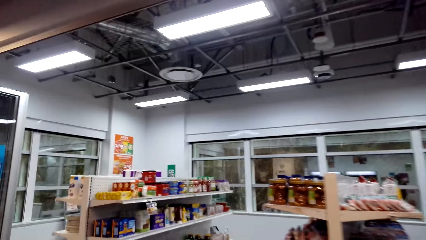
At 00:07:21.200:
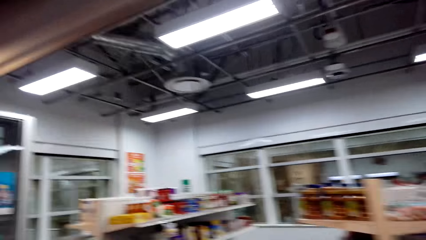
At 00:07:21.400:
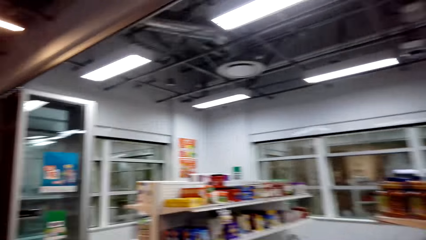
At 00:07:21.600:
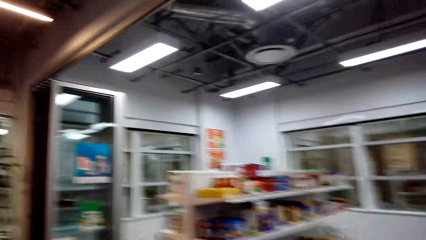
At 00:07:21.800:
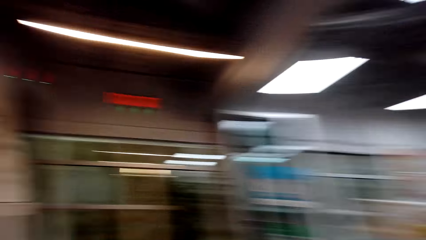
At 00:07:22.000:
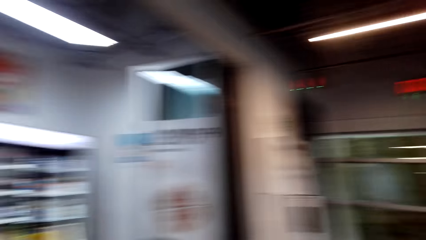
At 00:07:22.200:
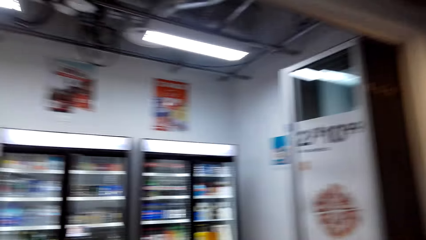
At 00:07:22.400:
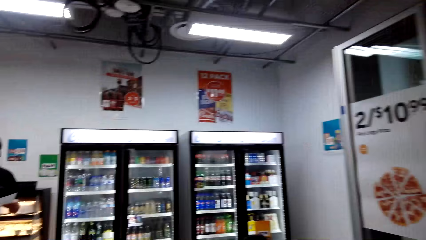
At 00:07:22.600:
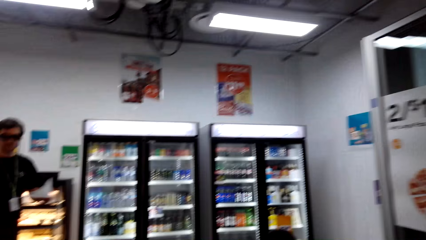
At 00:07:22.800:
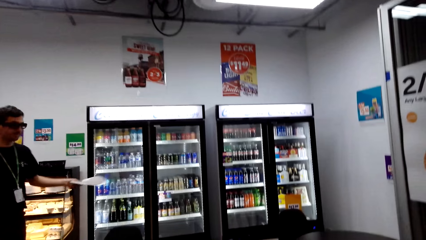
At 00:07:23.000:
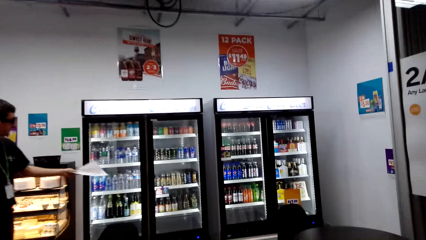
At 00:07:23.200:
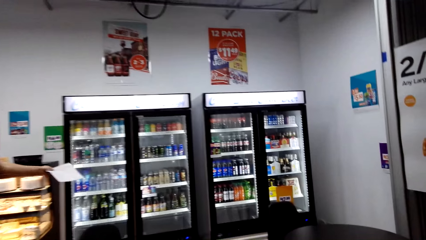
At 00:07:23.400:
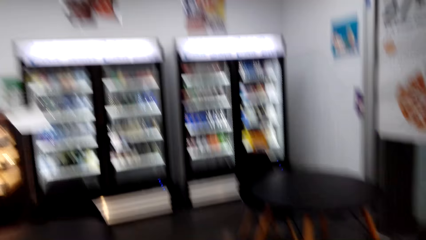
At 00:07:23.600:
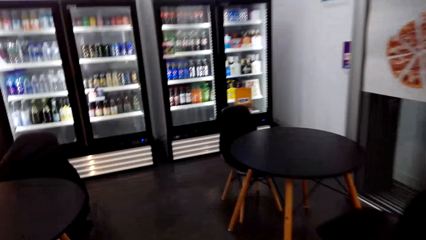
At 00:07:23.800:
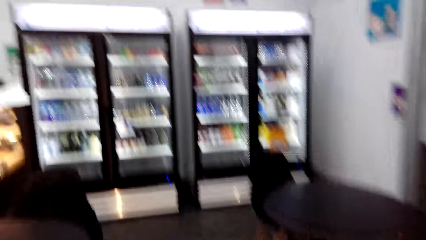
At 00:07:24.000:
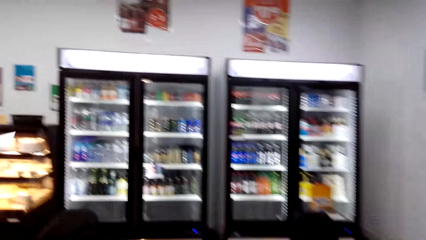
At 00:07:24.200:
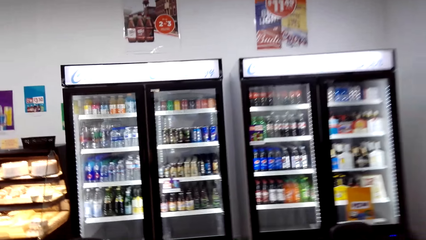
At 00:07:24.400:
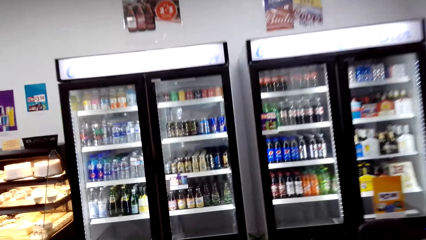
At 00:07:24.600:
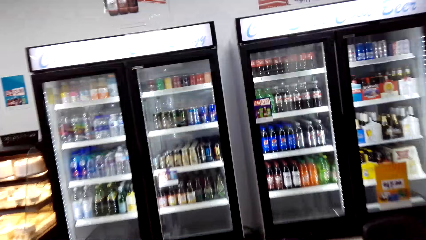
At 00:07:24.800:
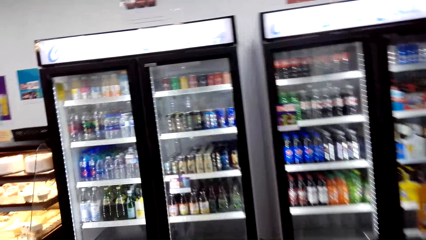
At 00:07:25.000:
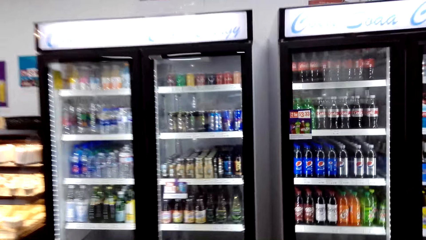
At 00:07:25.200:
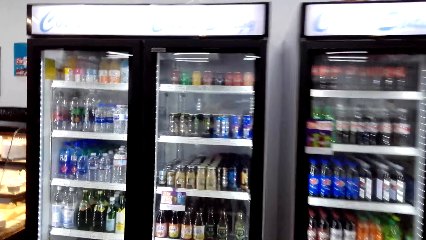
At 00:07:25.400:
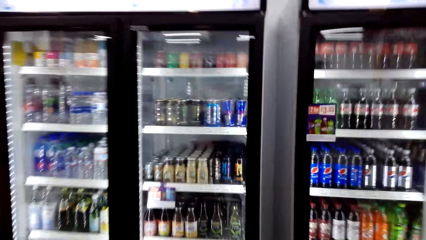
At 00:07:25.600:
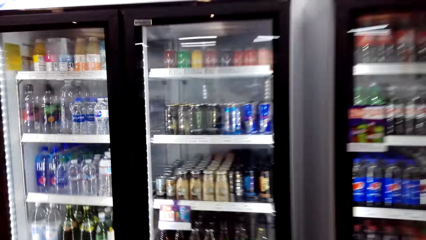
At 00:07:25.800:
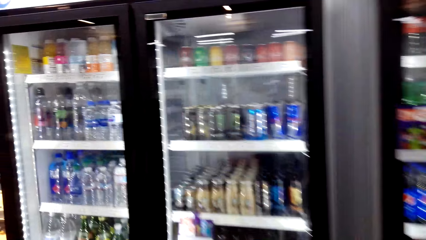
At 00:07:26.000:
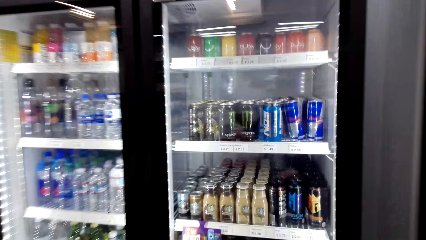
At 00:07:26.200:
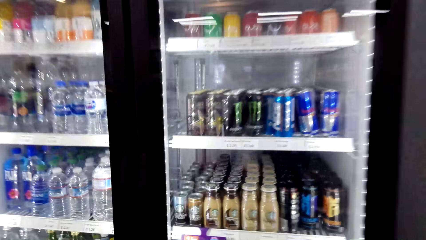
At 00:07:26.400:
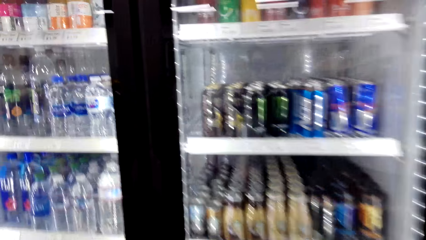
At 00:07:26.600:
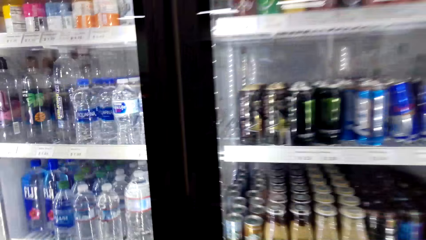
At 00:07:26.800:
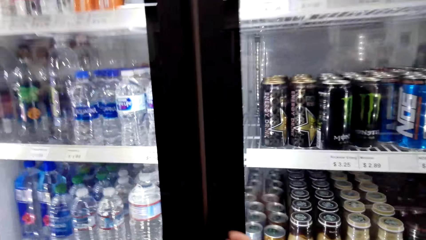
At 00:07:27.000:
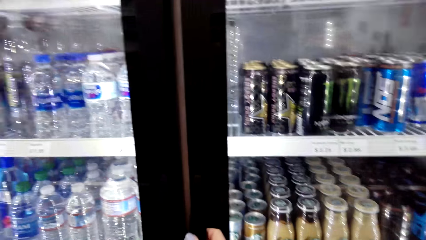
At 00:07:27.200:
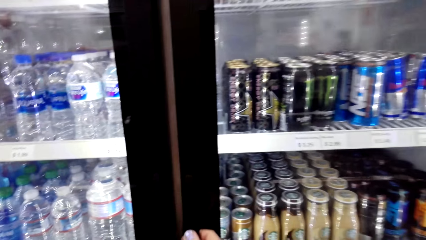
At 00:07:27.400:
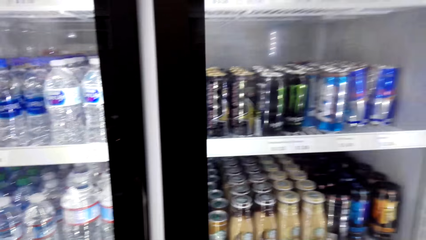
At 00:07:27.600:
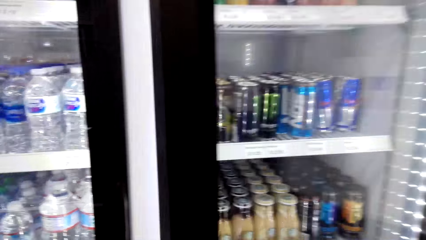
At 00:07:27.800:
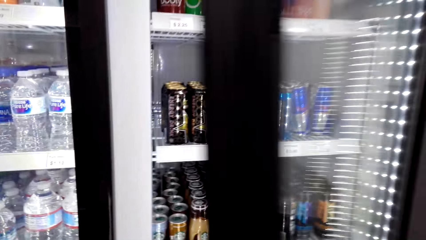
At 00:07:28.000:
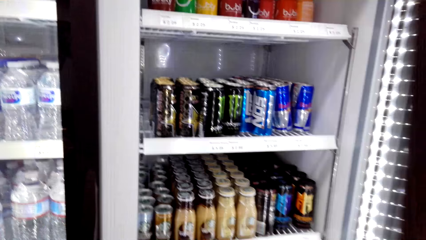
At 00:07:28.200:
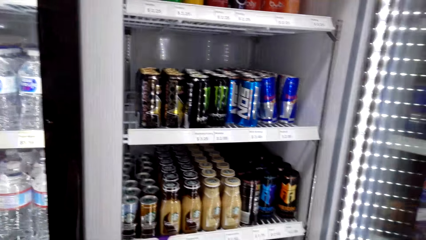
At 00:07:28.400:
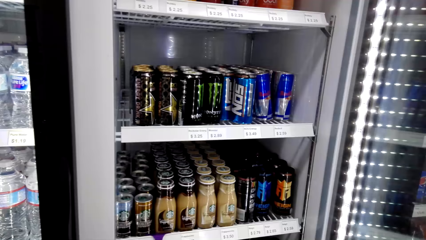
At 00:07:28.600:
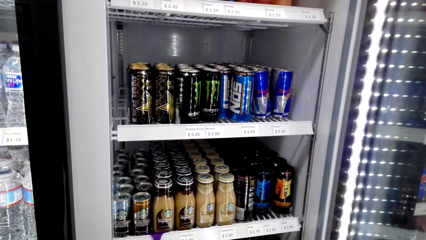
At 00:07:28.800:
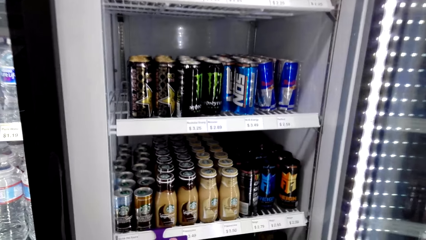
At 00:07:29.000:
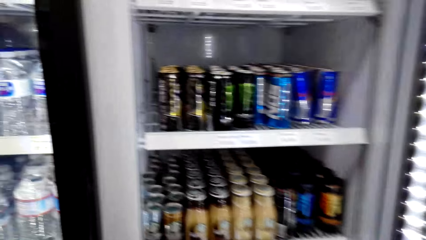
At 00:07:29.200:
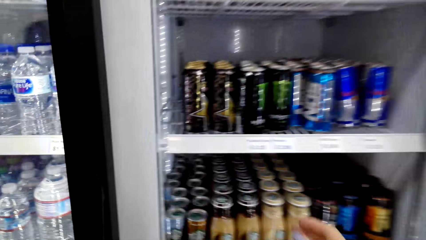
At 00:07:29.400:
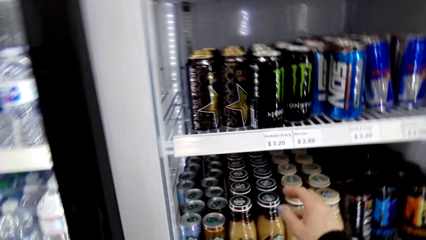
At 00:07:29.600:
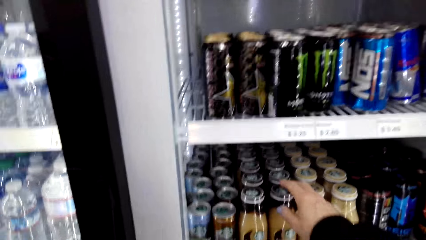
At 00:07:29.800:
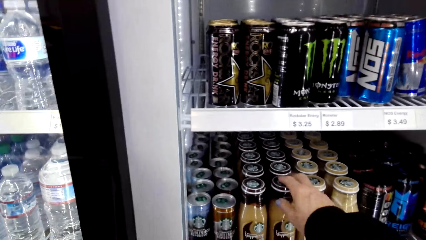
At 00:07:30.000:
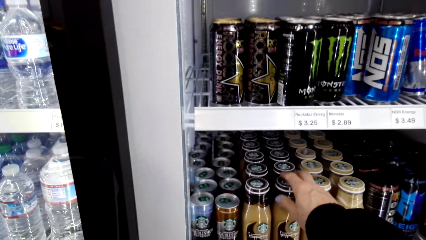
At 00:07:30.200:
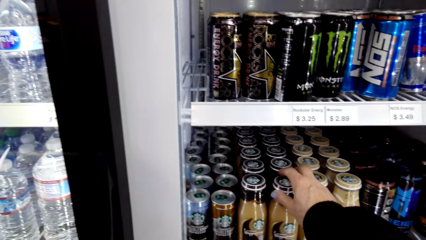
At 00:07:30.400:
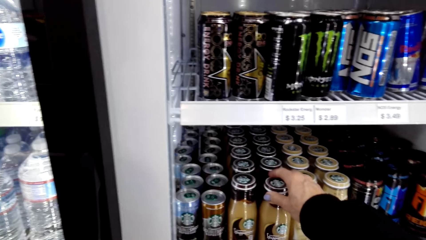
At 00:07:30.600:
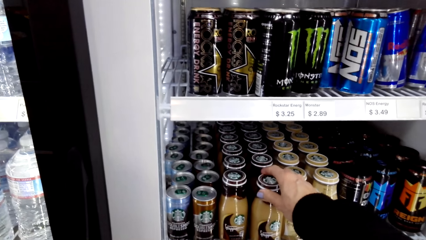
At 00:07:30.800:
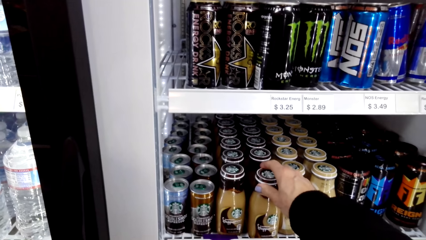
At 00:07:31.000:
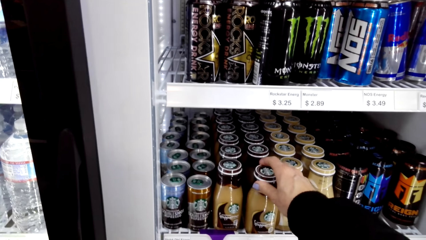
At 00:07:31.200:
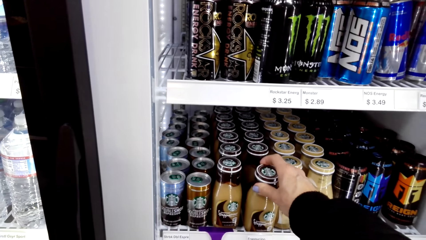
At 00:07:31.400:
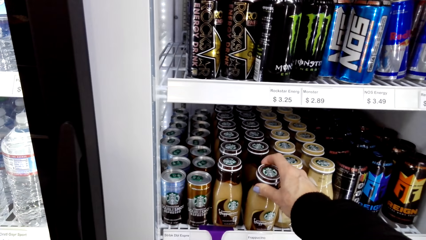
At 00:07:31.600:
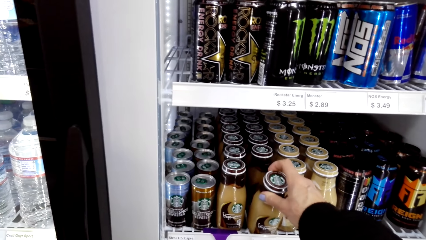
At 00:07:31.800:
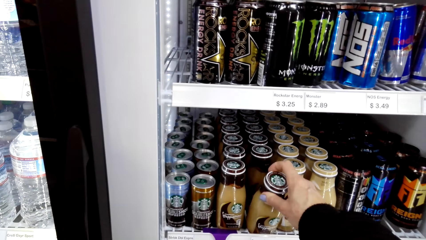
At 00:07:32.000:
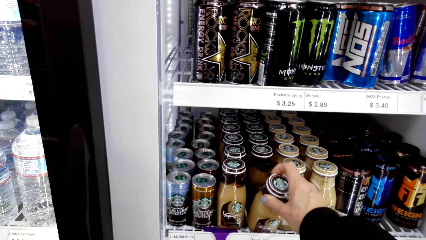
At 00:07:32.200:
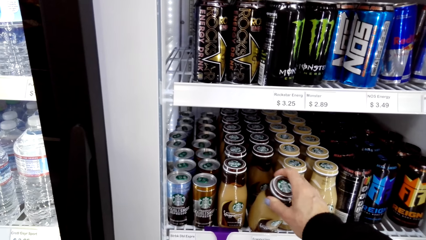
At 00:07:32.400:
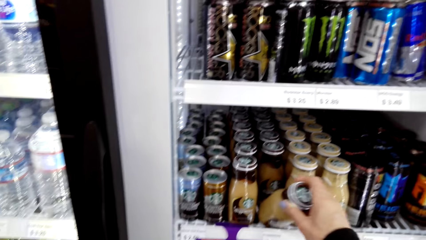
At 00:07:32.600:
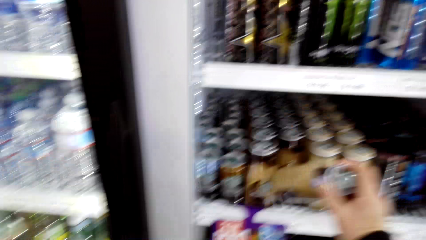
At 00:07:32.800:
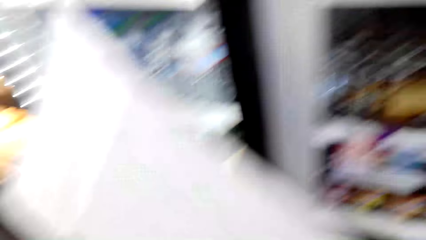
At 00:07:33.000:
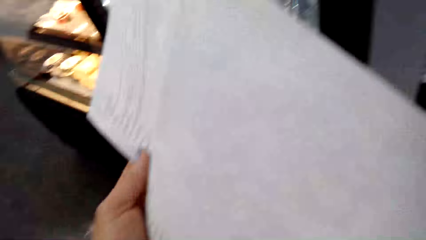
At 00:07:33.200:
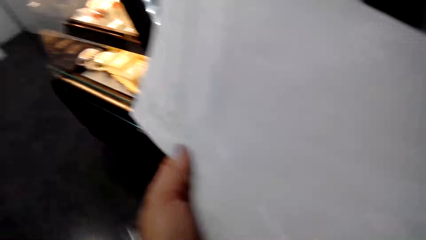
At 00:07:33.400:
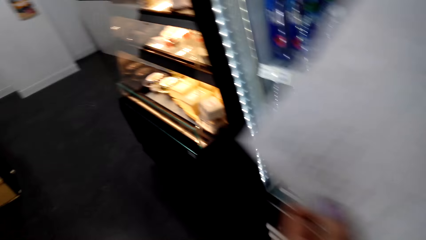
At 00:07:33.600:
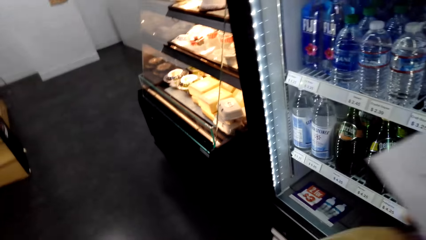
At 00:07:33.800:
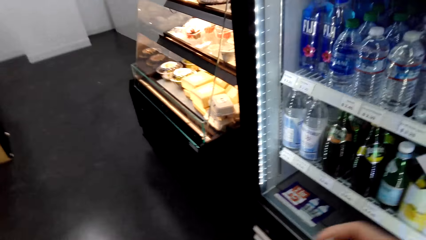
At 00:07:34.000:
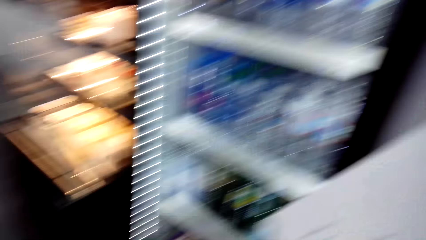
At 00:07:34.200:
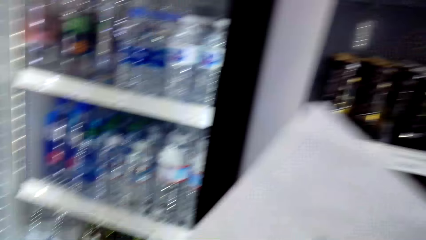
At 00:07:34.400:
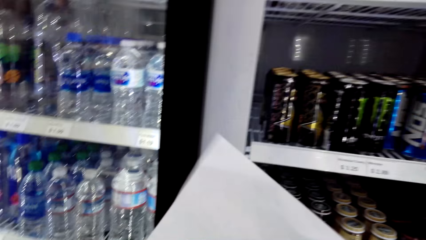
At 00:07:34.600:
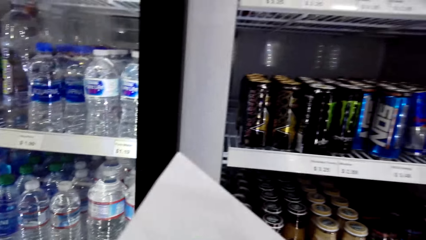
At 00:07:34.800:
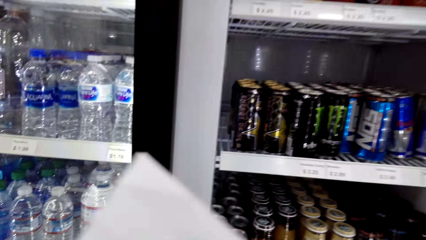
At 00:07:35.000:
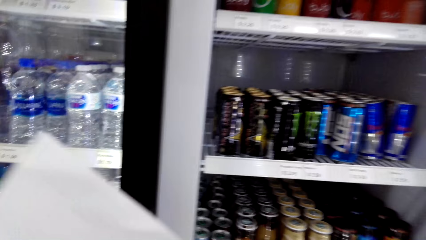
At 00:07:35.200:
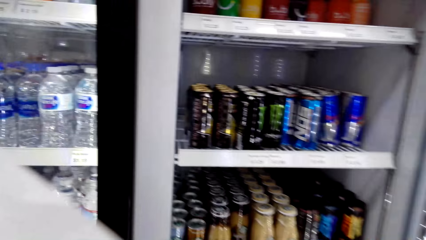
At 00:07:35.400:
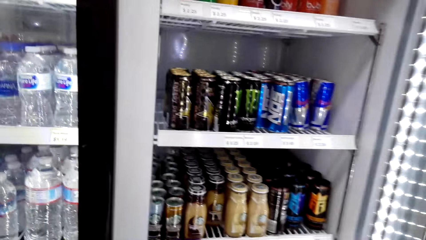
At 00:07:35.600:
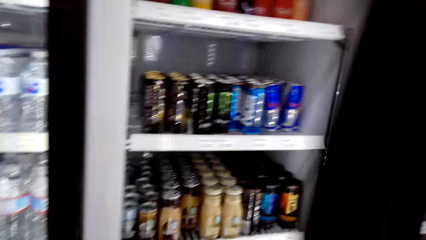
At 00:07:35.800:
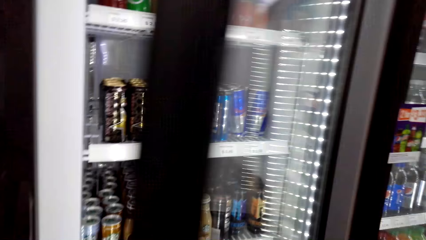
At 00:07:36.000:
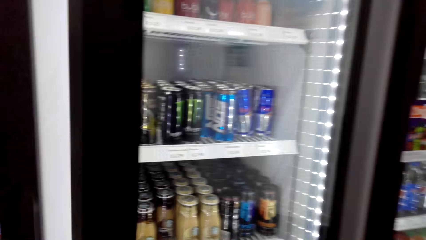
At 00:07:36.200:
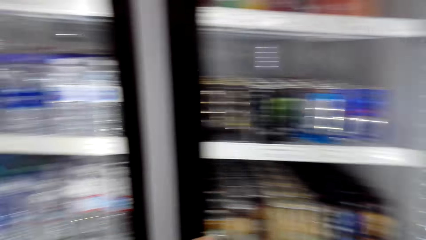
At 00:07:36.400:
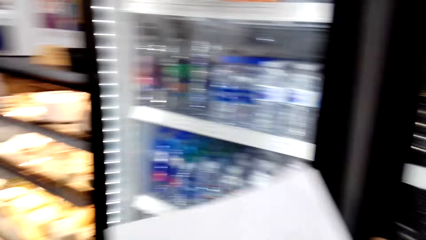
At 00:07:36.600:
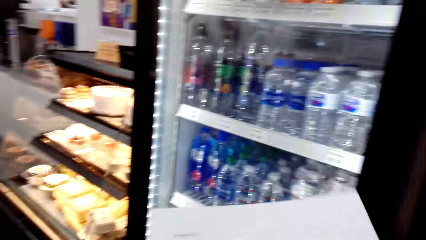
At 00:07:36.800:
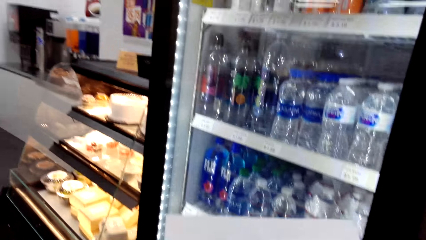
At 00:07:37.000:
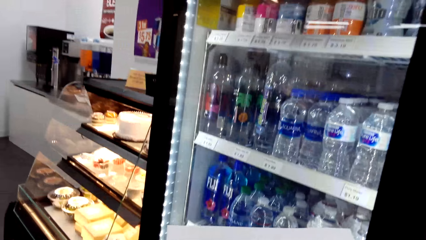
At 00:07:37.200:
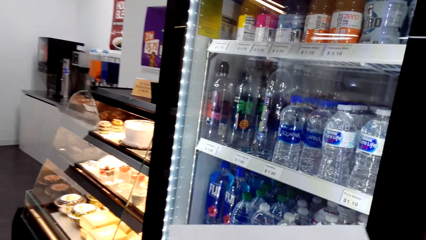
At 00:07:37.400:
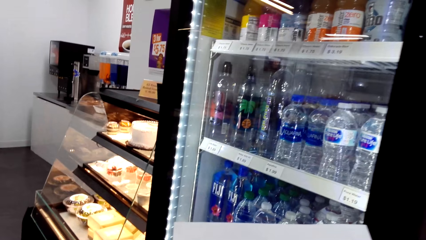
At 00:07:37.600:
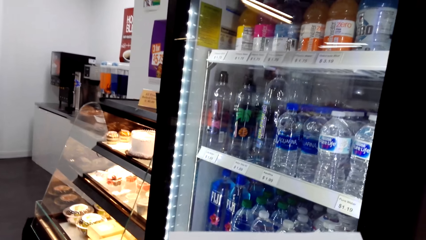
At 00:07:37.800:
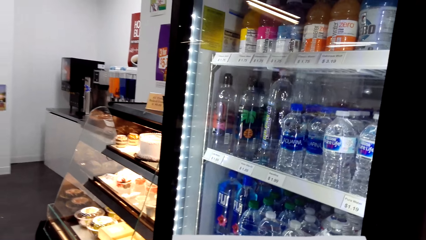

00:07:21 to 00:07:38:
The camera wearer walks towards the fridge. They open the fridge. They pick up a drink from the fridge. They look at the fridge. They close the fridge.
